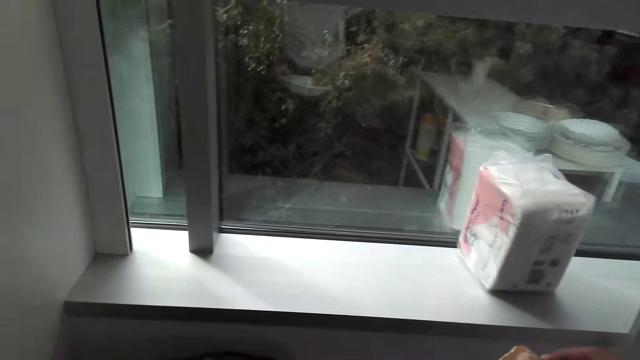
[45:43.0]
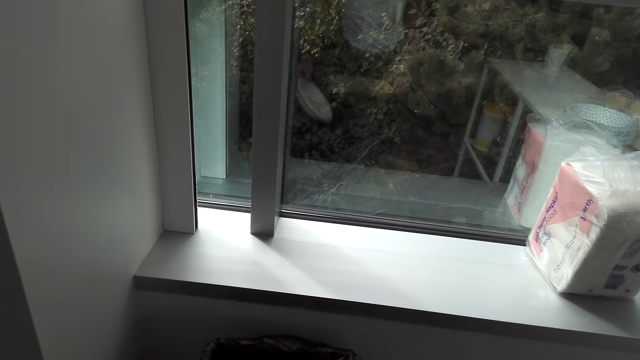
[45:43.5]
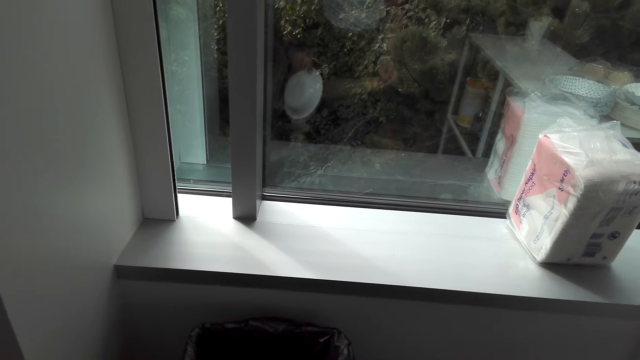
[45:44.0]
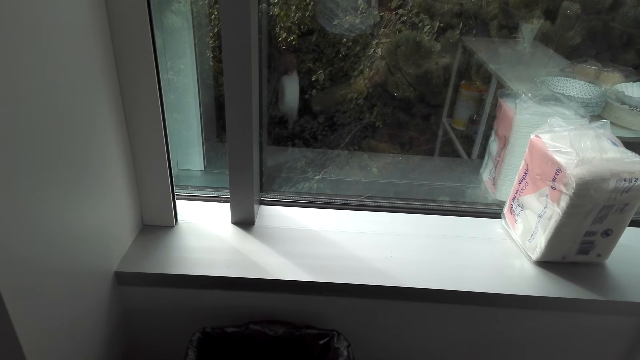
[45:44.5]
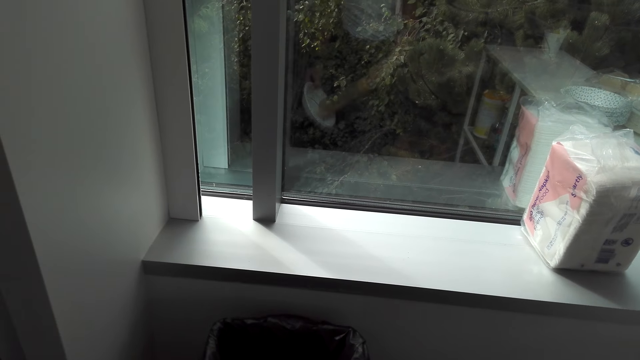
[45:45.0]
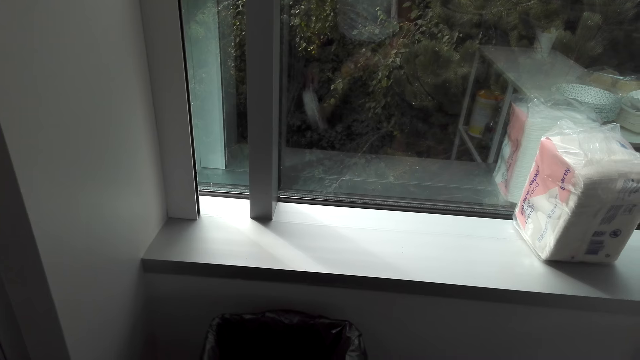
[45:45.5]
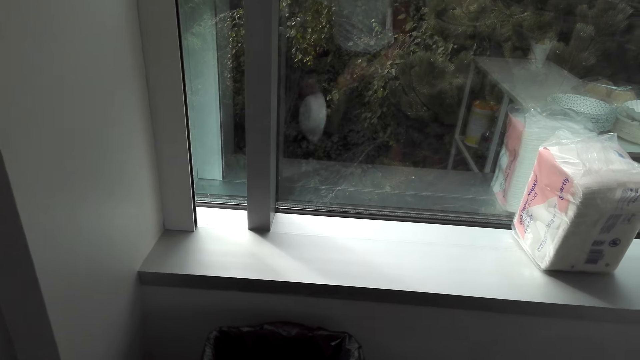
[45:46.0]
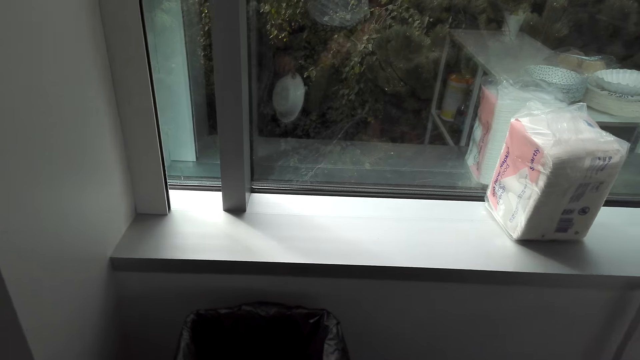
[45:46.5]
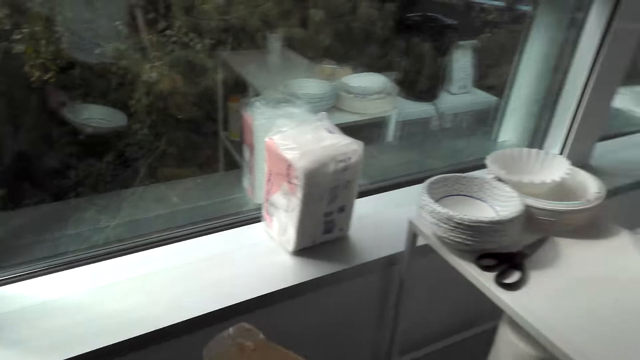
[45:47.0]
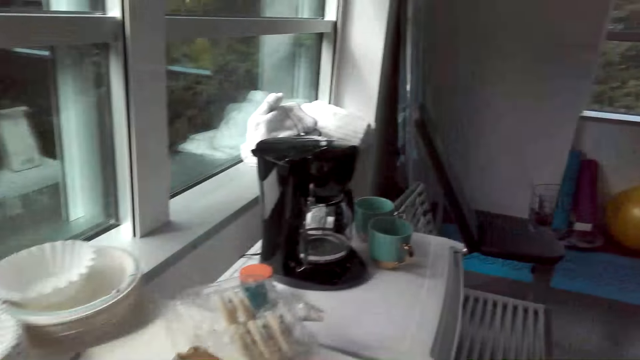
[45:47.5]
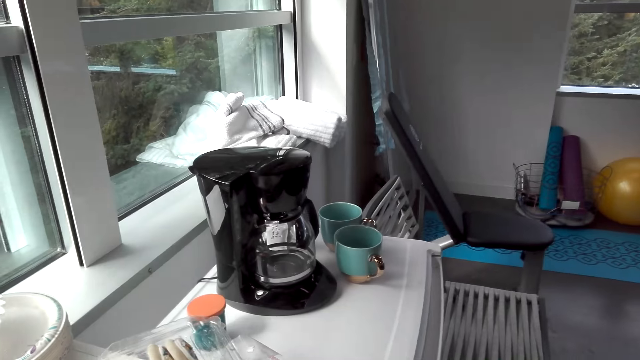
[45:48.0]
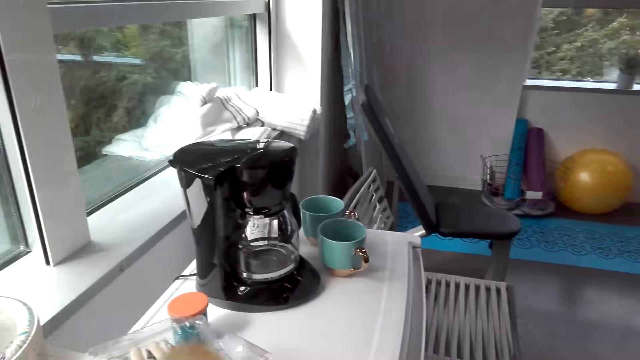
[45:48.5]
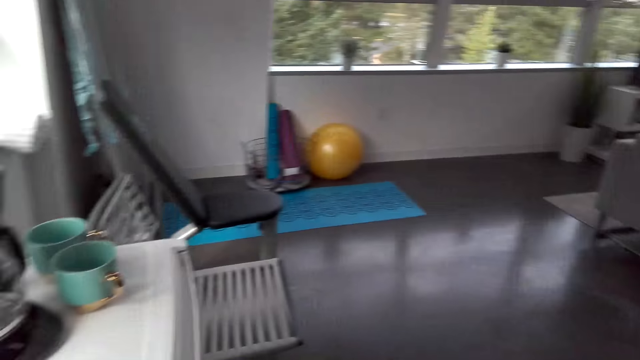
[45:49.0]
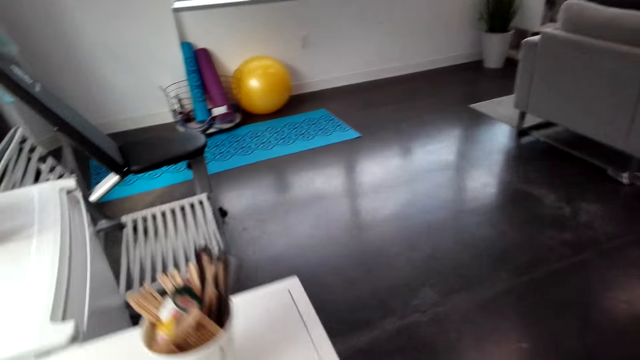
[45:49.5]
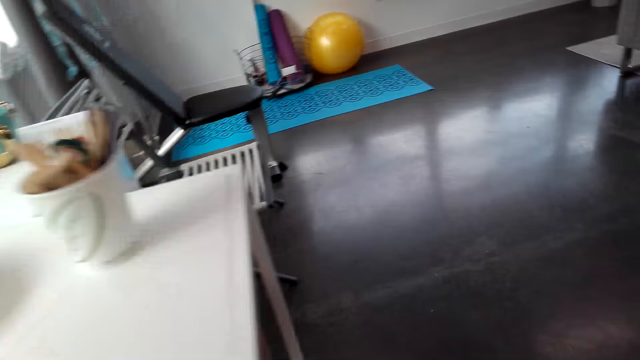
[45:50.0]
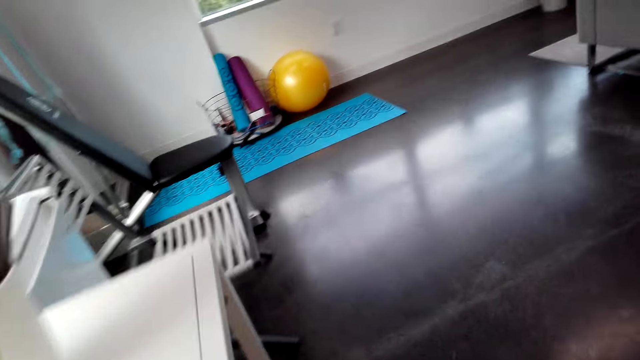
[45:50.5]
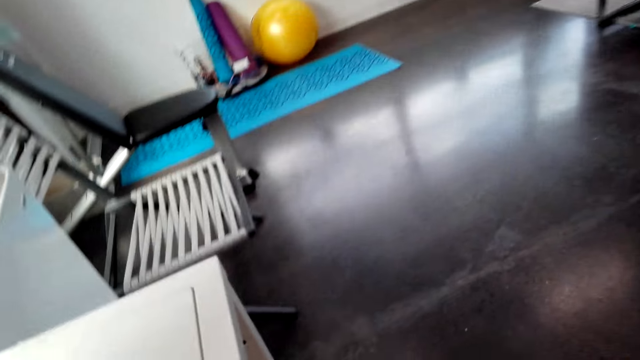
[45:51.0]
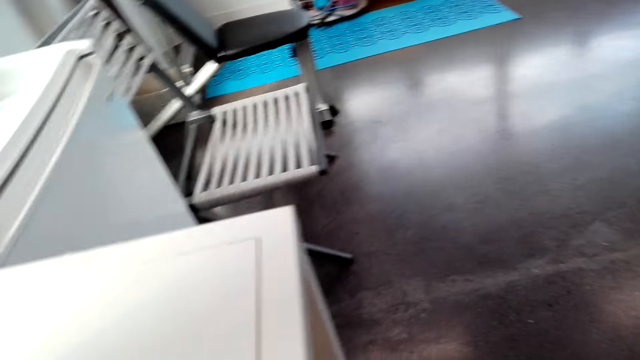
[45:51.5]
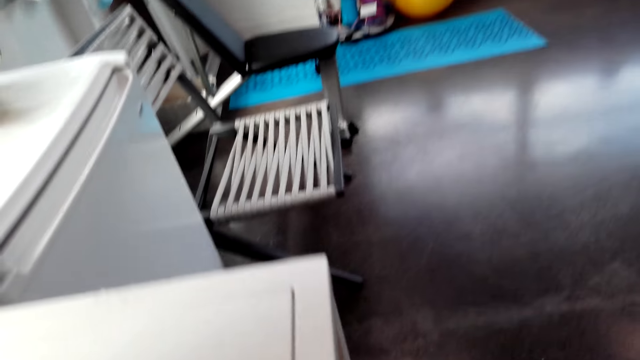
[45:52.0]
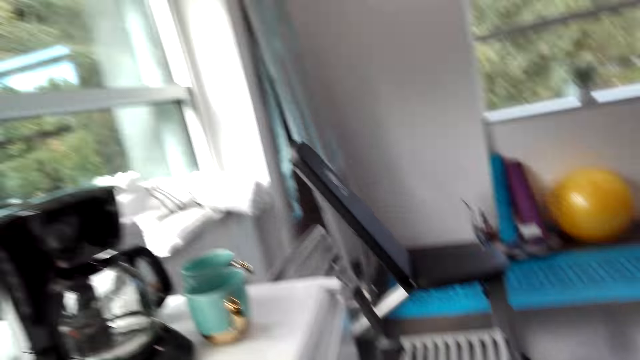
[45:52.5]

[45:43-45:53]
The camera wearer pours something in the bowl. They pour something. They empty a plate. They pour something in the bowl. They pour something. They look around.

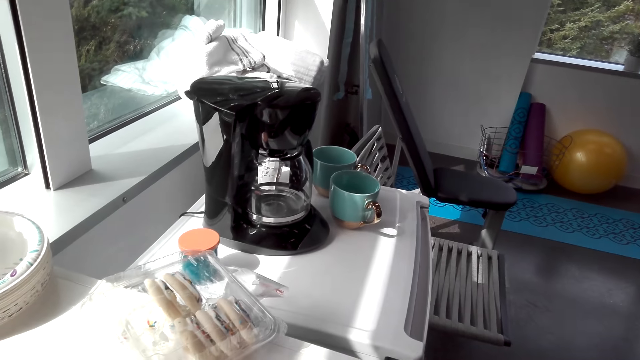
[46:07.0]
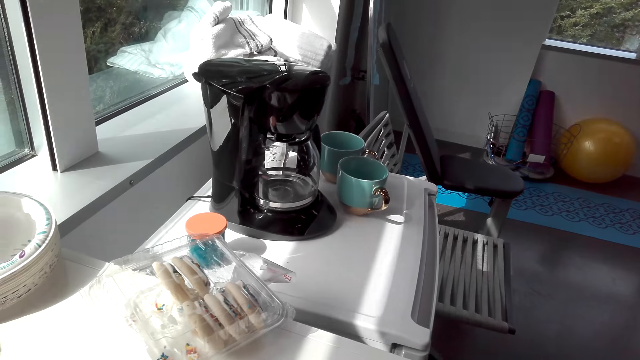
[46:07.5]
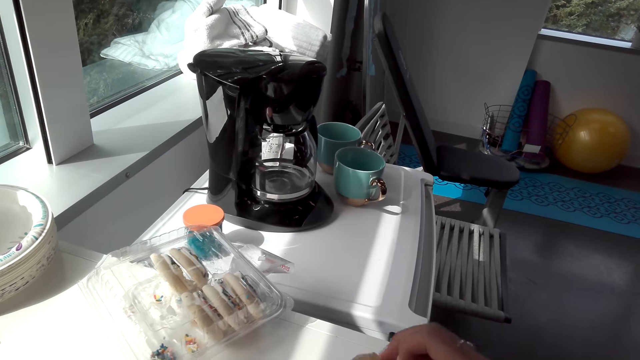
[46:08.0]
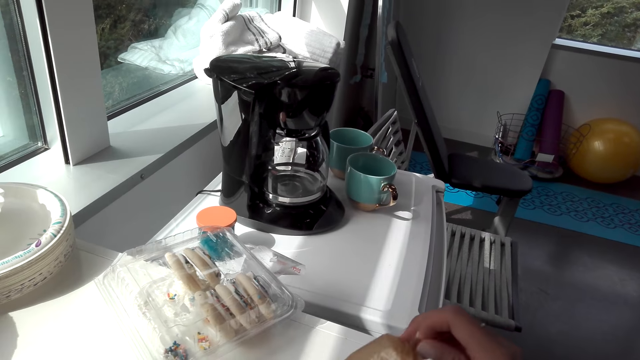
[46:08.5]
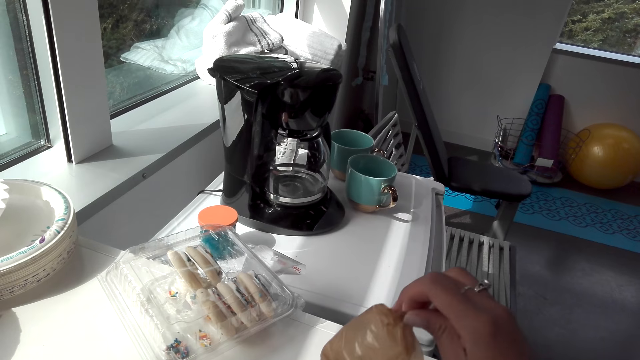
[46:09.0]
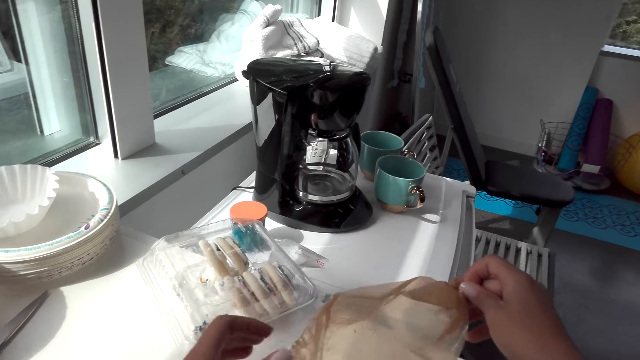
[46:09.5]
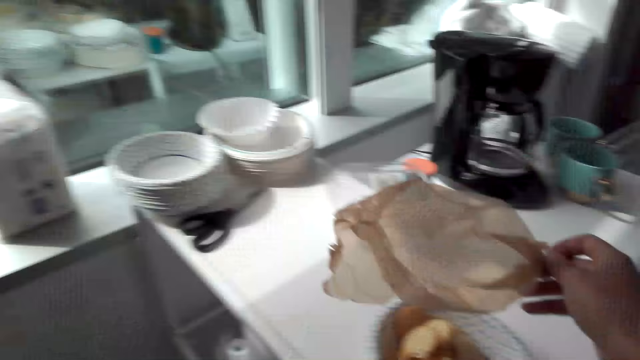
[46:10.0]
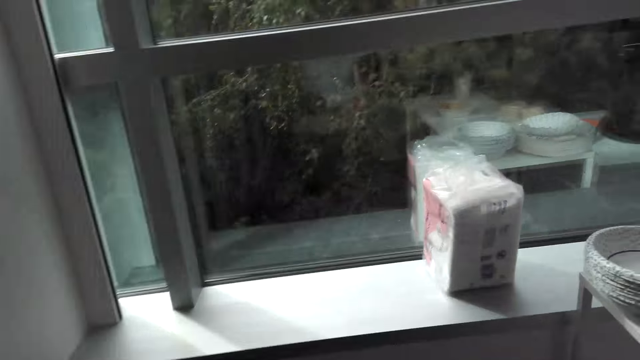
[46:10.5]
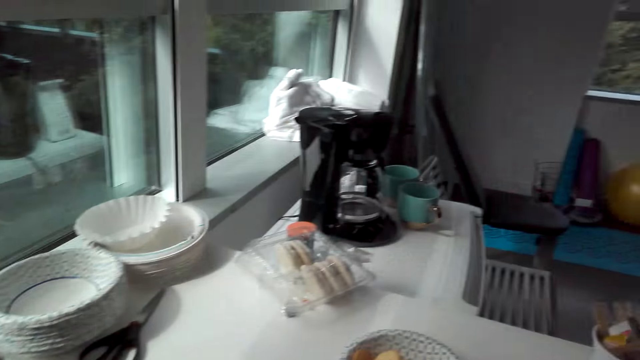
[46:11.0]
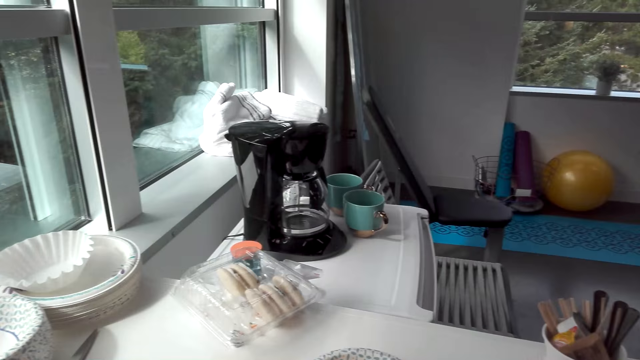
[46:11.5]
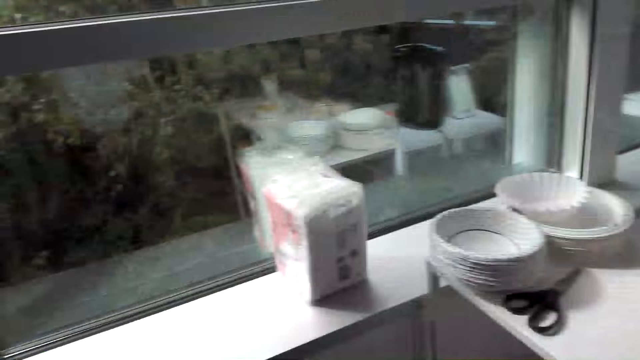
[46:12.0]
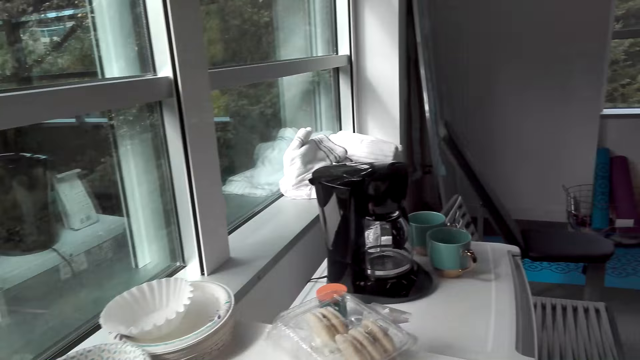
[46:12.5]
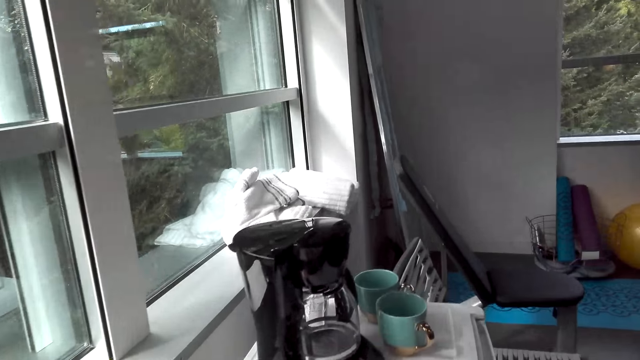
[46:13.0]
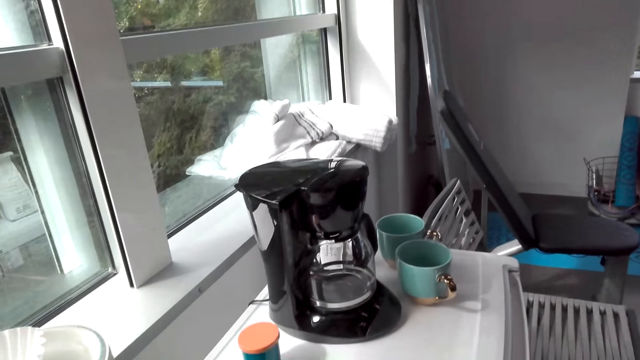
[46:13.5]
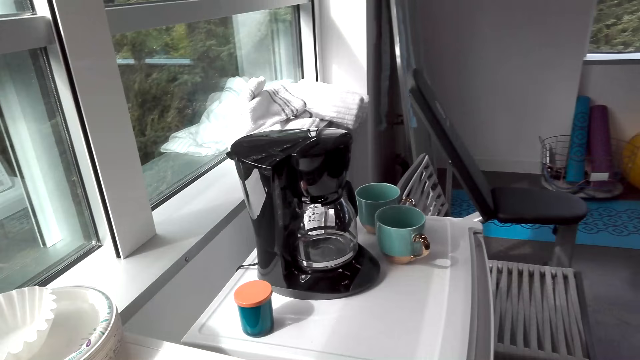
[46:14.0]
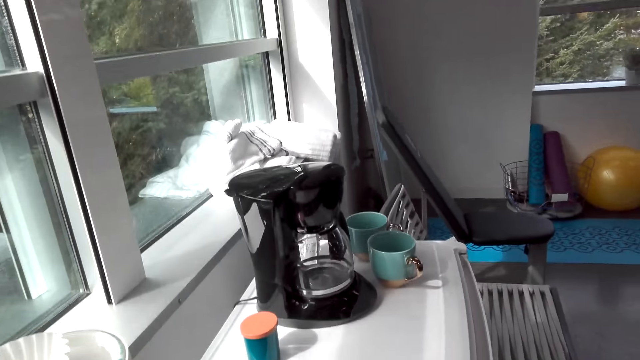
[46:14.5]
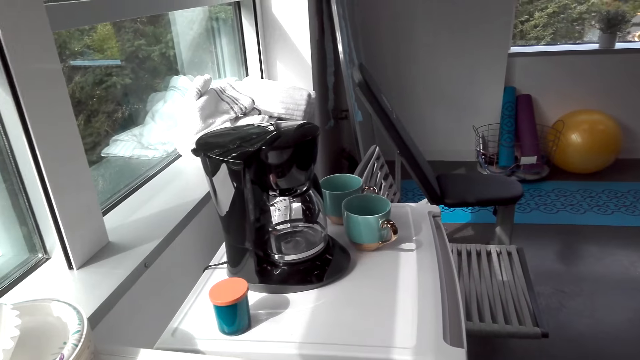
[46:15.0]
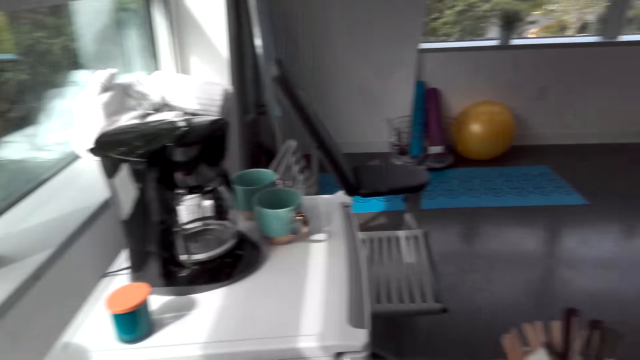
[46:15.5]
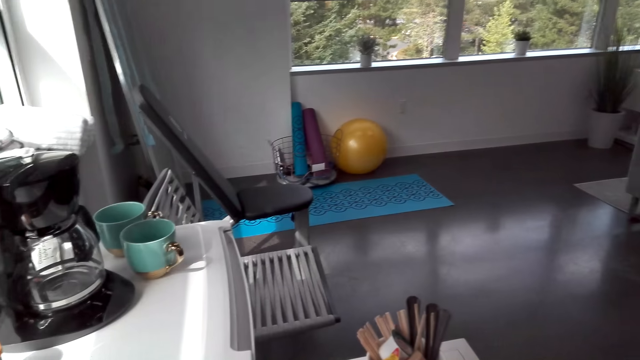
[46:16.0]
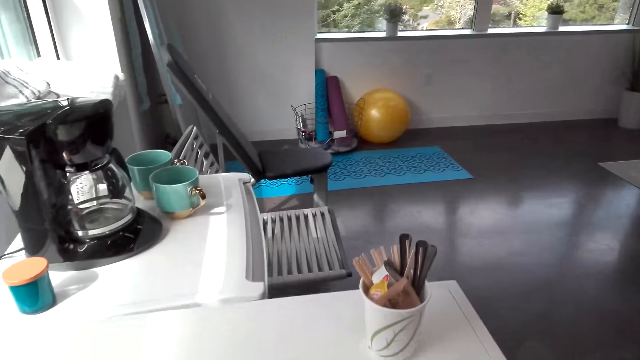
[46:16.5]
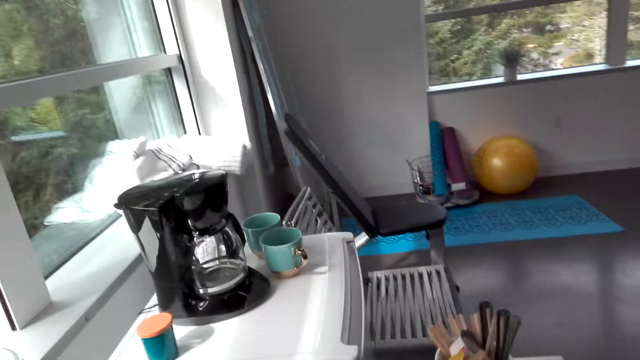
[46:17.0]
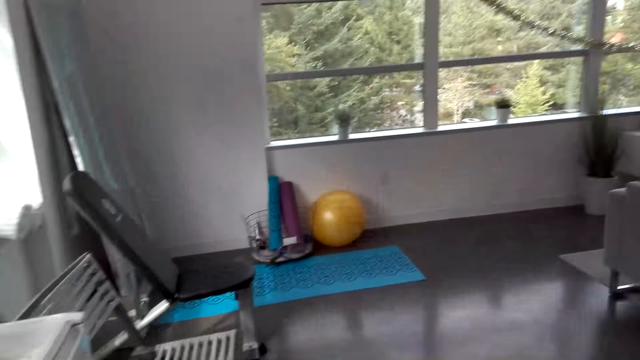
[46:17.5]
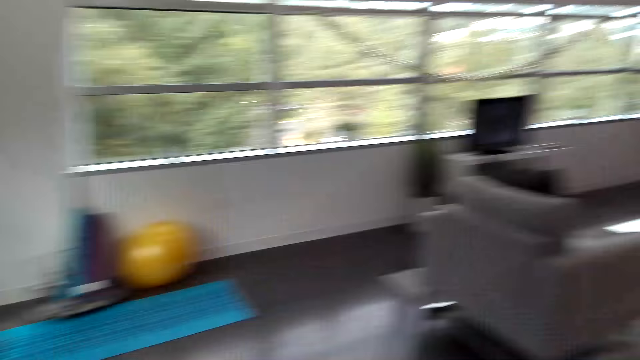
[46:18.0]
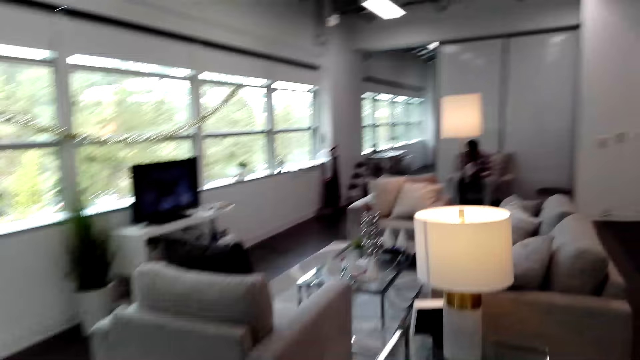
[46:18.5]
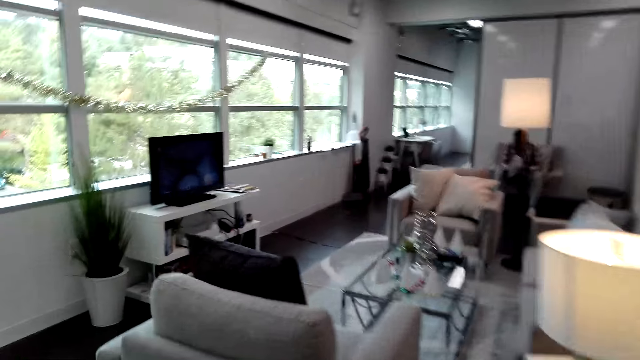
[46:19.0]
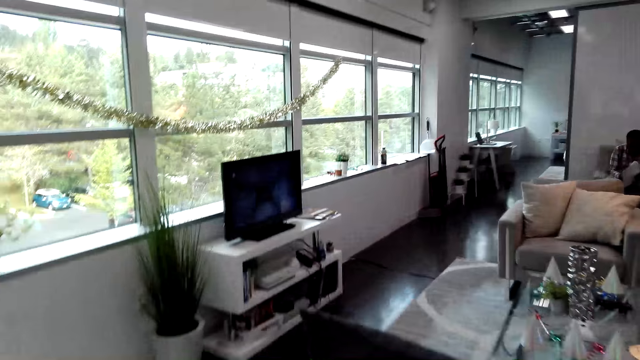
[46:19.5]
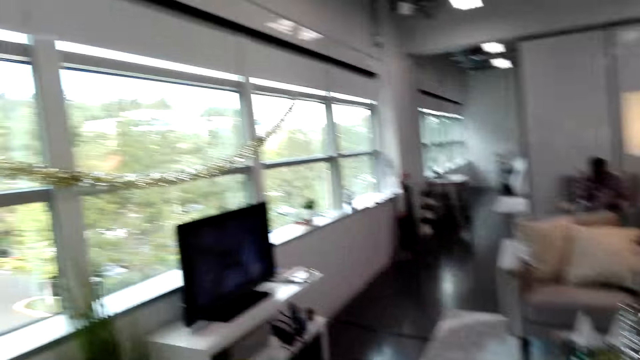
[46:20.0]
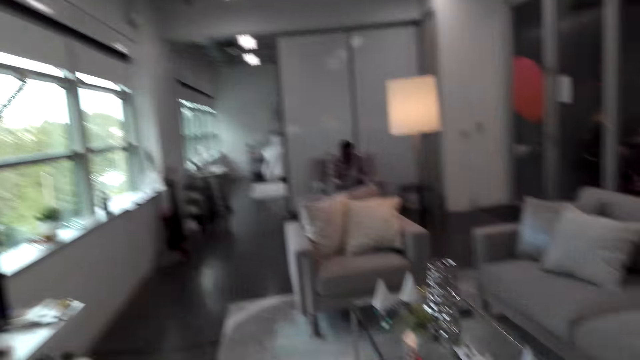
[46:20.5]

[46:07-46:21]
The camera wearer holds a paper. They remove something from the paper. They turn around. They look around. They move around the room.
